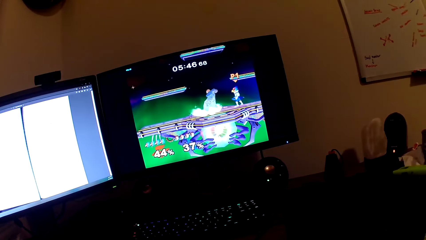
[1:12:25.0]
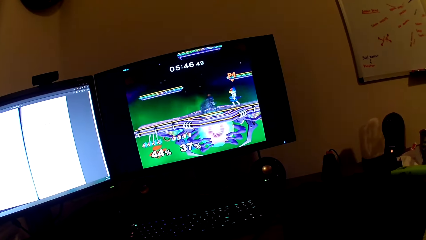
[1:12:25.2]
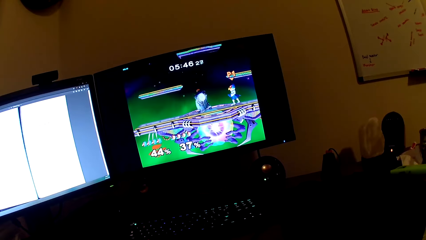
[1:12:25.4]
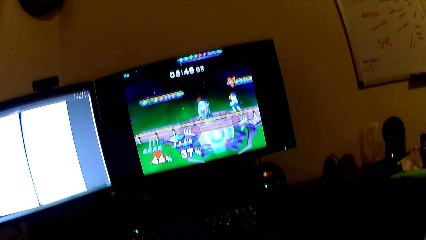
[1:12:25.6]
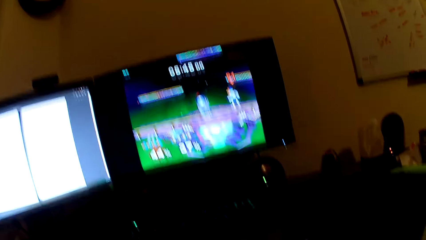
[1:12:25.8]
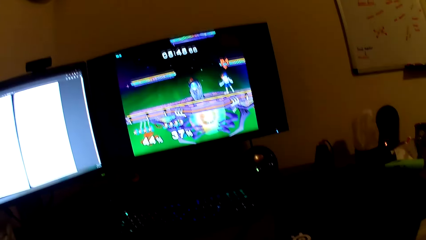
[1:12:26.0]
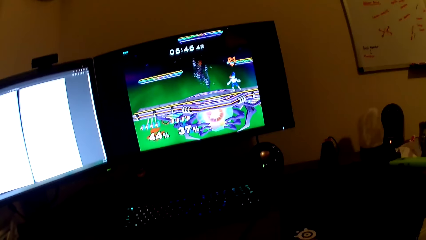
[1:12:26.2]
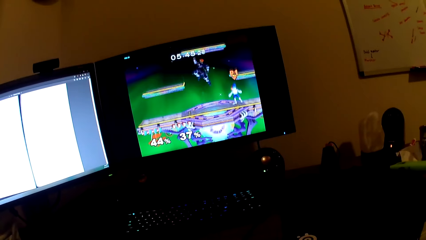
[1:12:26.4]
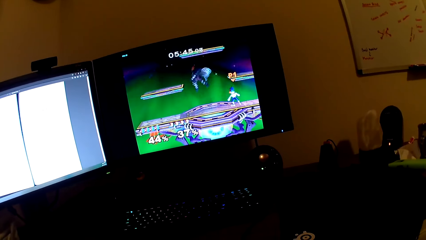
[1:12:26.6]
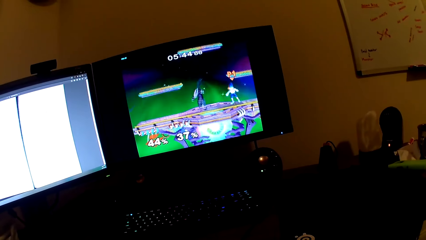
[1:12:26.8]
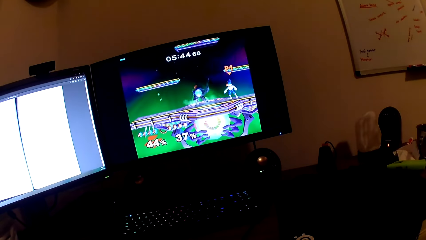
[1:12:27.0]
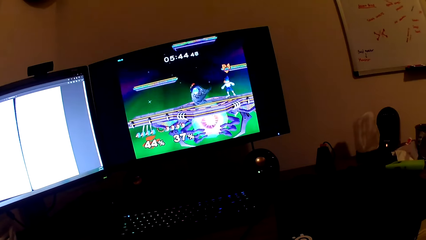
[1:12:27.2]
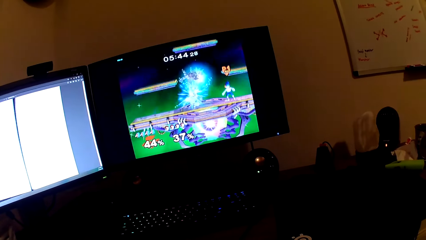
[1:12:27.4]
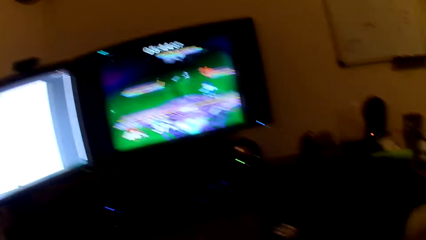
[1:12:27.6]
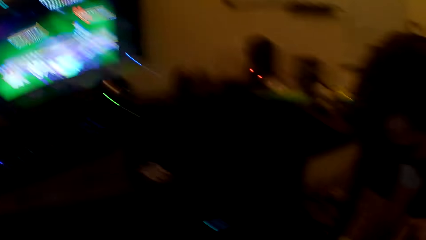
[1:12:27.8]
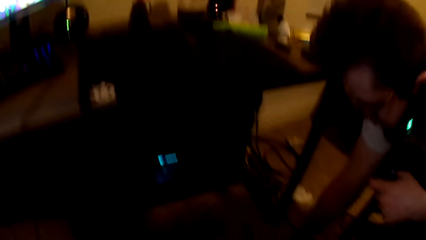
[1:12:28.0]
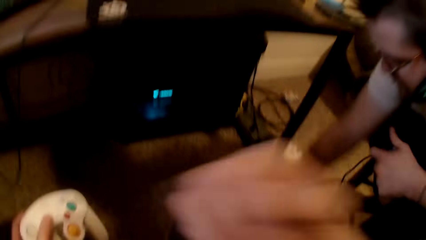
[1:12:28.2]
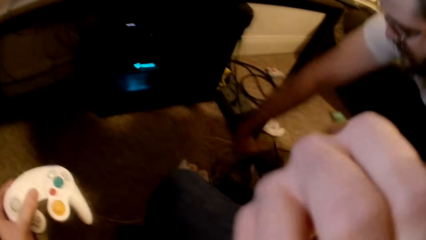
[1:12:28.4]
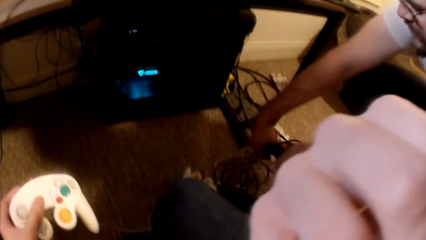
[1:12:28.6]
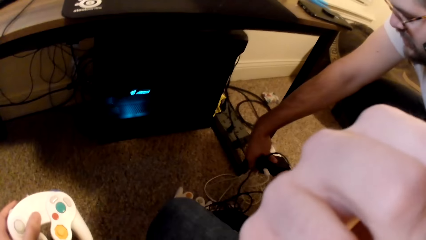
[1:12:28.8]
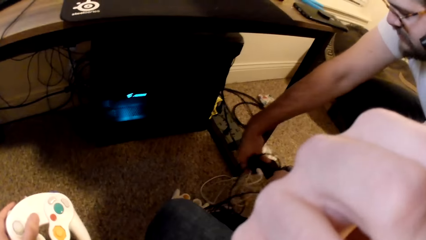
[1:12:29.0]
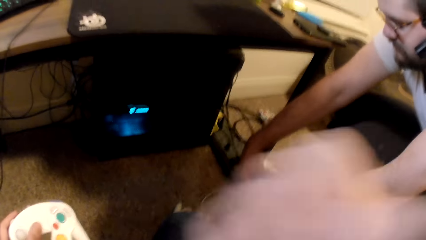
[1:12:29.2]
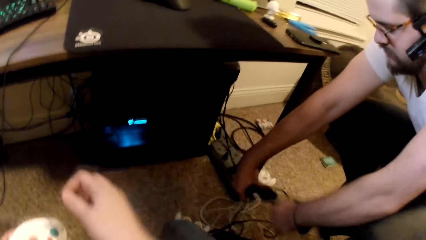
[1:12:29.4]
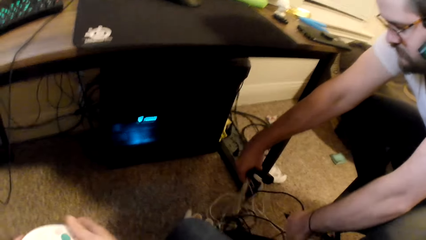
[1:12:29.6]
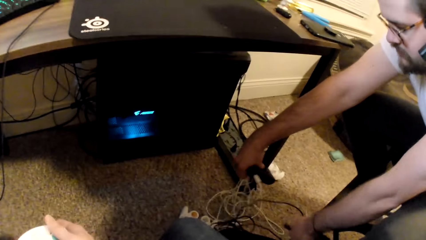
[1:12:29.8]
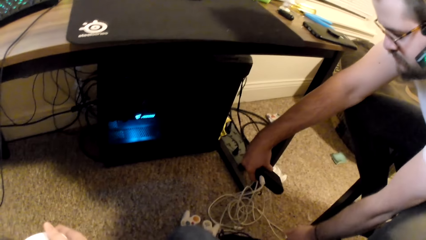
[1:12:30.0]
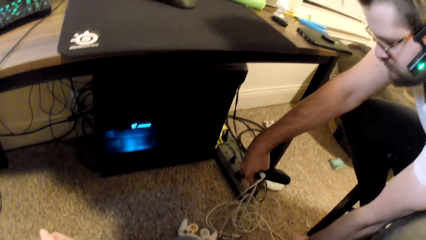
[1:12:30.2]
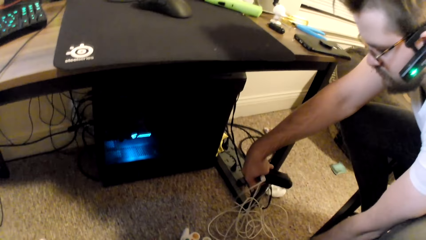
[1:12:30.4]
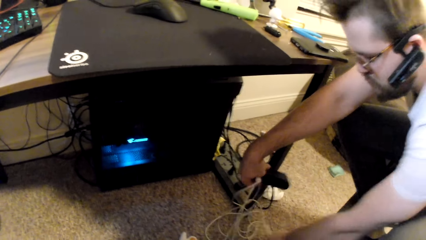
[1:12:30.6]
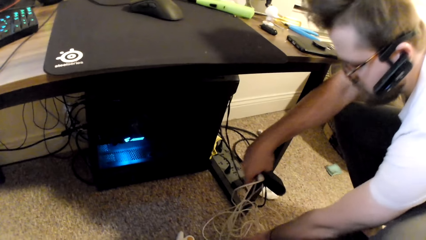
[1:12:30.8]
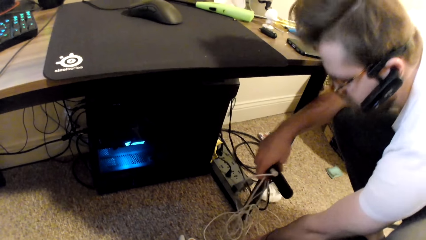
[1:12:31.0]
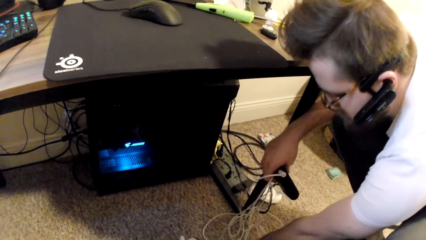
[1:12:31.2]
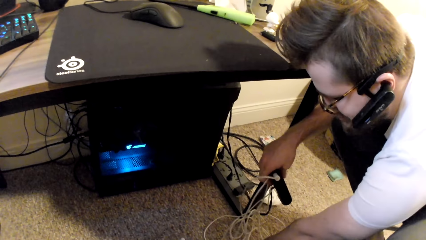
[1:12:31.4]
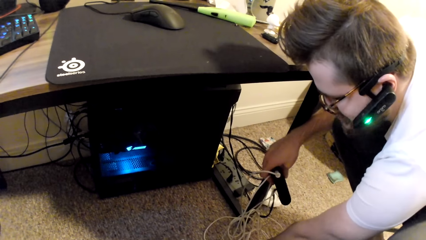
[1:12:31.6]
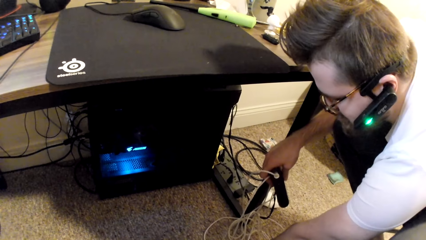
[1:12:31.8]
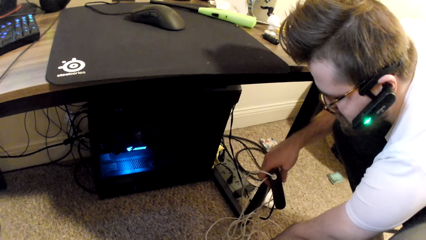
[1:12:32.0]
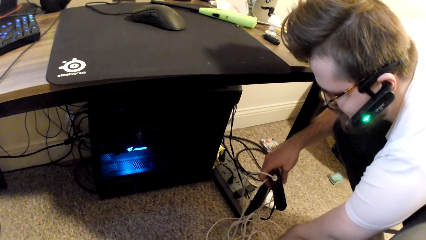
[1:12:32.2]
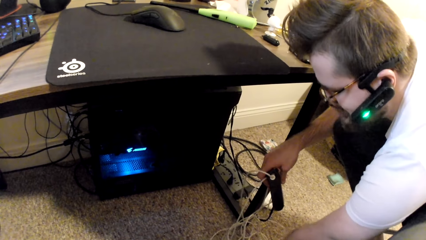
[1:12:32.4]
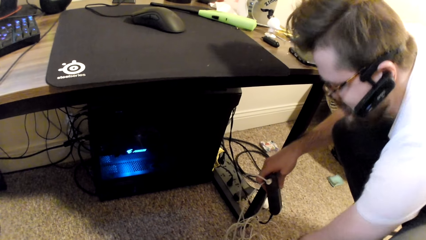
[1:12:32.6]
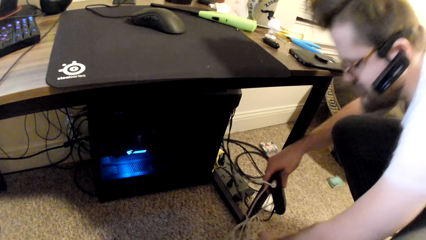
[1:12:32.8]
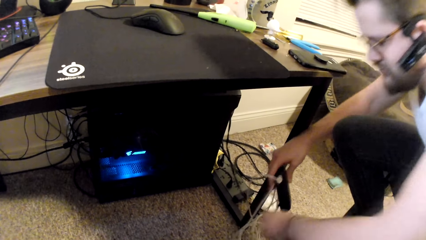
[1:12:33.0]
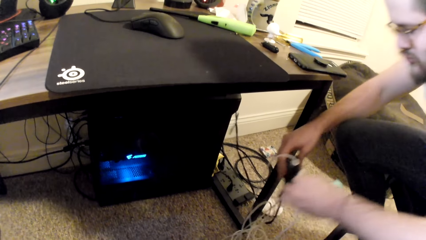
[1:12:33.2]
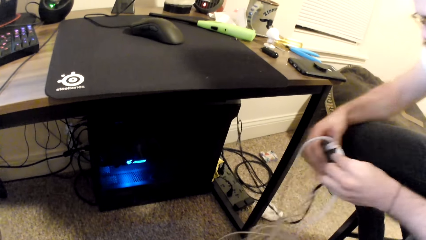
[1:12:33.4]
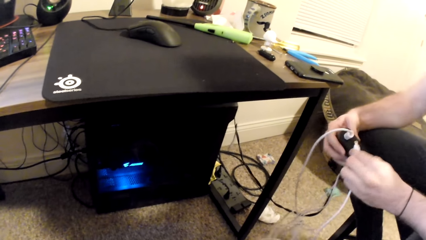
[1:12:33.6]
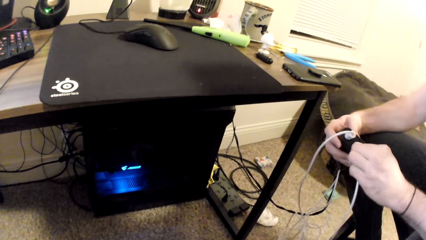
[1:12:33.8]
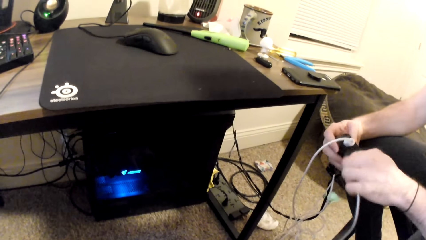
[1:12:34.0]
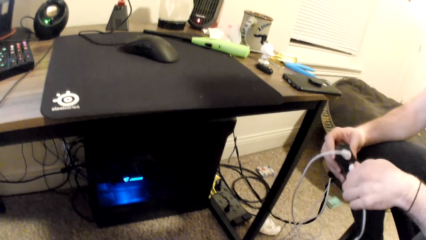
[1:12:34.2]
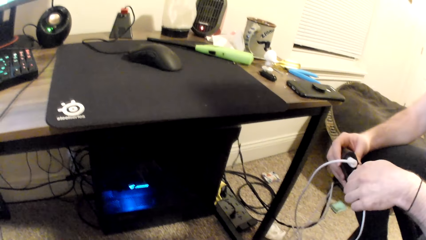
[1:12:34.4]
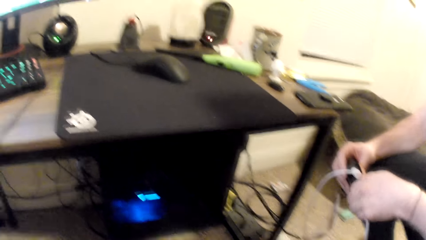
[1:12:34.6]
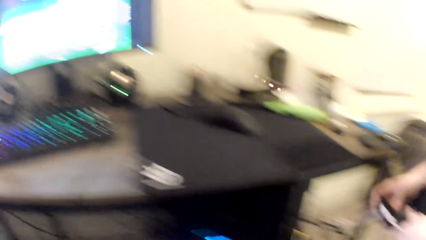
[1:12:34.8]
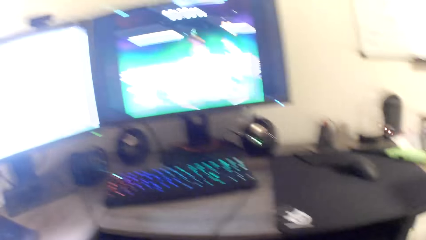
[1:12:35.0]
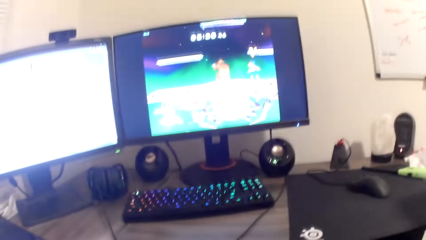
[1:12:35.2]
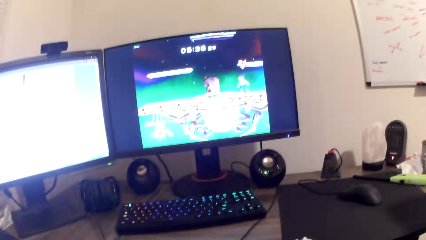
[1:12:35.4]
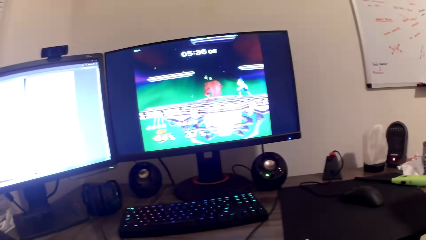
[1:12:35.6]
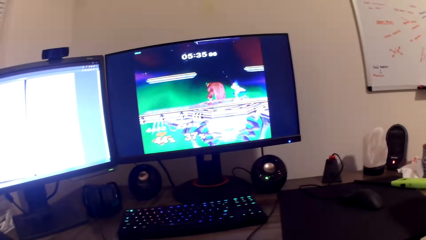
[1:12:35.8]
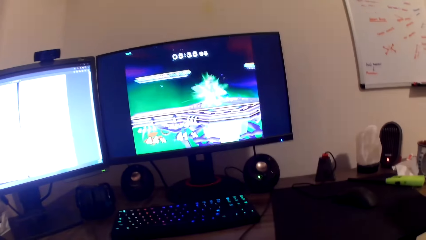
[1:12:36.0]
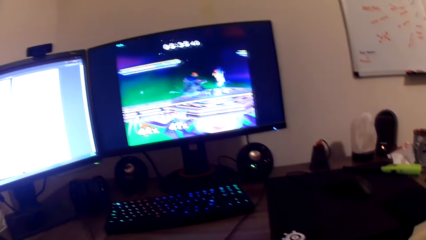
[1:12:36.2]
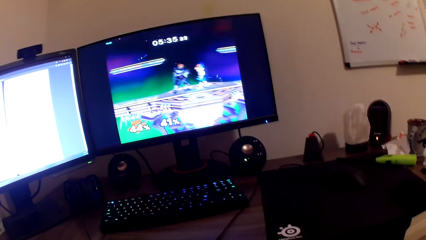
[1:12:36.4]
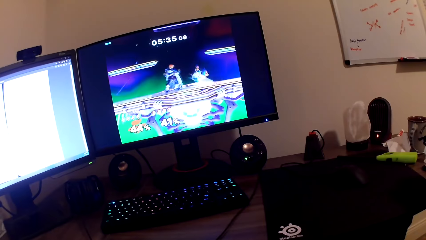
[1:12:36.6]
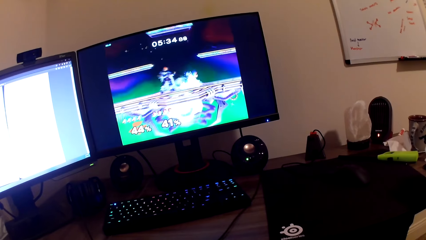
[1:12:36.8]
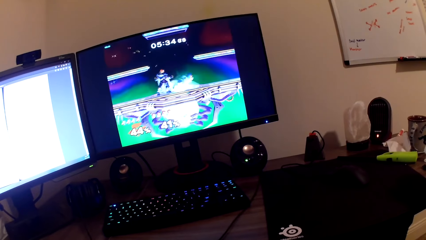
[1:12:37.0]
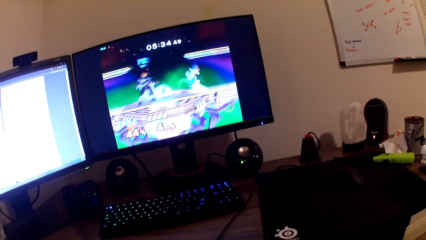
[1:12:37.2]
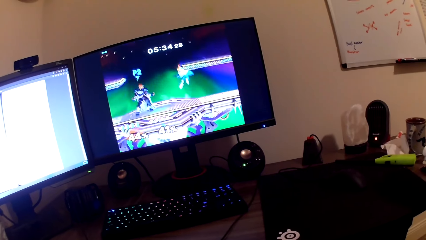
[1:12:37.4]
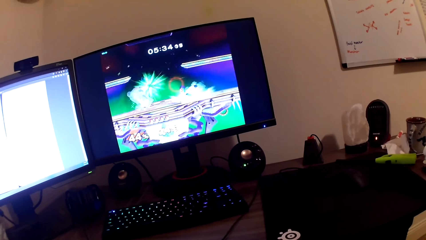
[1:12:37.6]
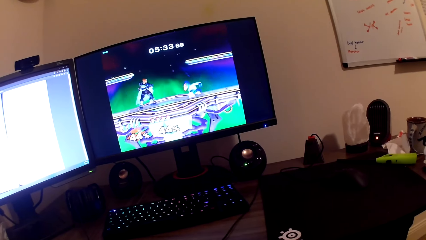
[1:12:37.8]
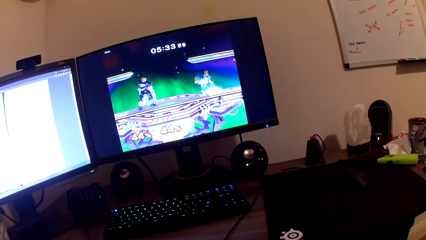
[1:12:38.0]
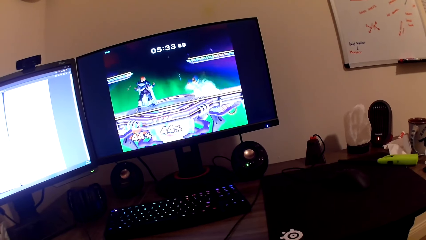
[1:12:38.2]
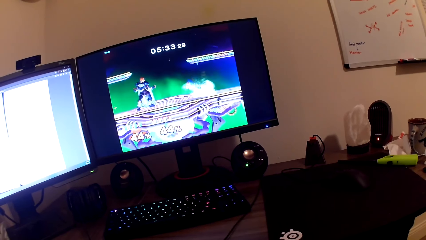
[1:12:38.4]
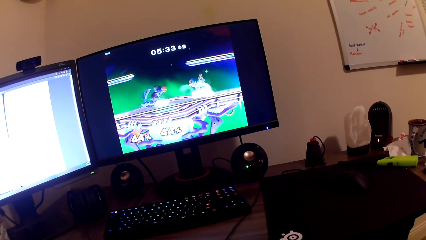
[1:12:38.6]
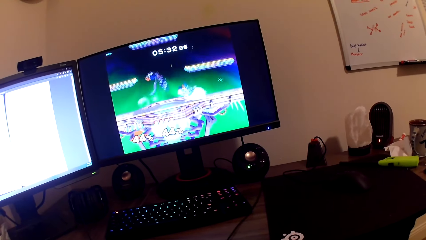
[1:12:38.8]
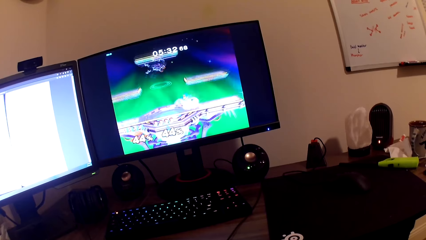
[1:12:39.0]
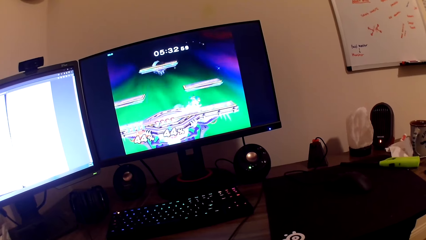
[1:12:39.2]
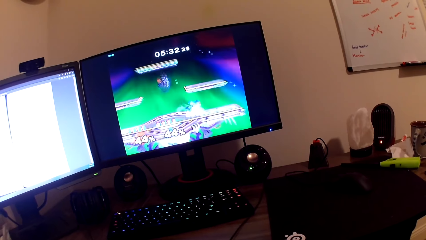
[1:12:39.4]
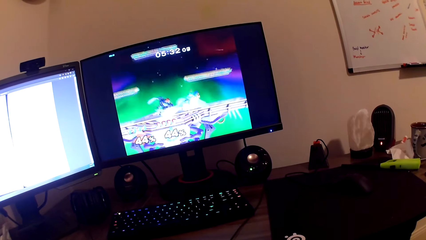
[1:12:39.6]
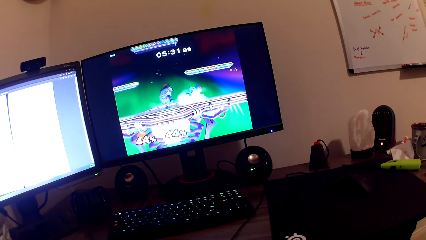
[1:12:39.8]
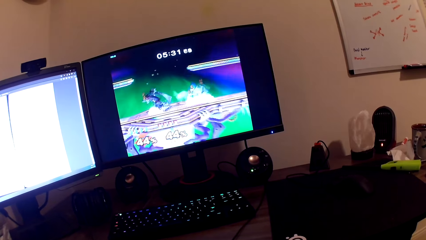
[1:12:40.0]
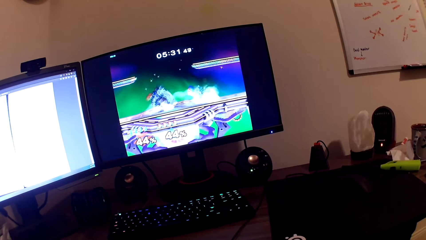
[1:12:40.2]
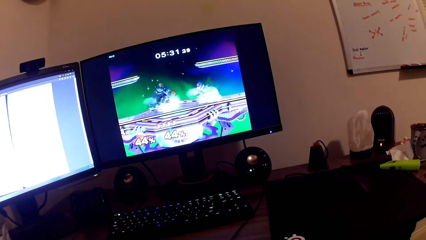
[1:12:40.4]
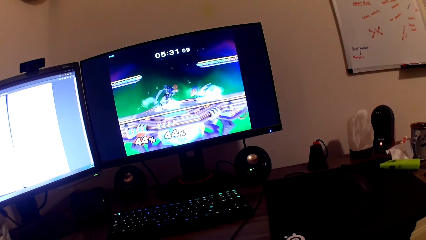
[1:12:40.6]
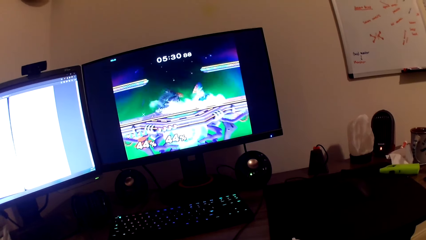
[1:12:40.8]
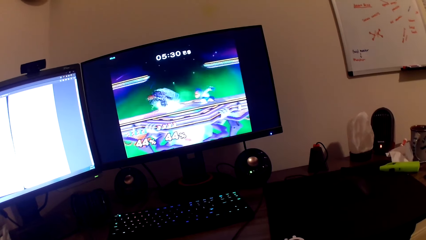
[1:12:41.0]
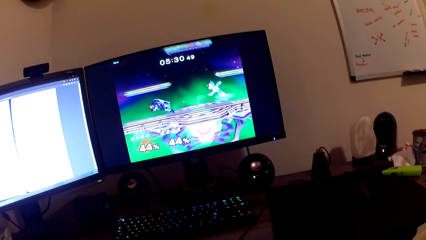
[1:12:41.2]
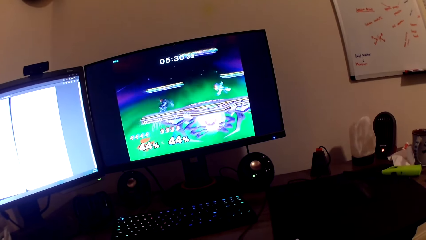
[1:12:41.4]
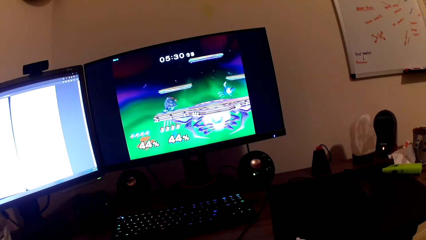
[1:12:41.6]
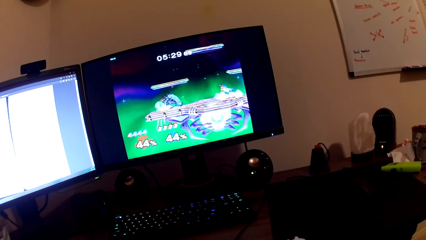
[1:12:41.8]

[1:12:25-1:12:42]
The man holds the game console in his left hand, picks up the adaptor with his right hand, and removes a black wire from the adaptor with his left hand. The camera wearer raises a hand. The man drops the black wire on the ground. The camera wearer holds cables on the floor. The man raises a white wire with his left hand and plugs the white wire in the adaptor. The camera wearer plays the game in the screen with the PlayStation controller.
